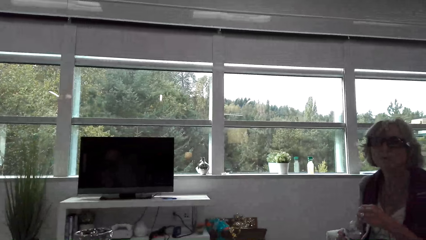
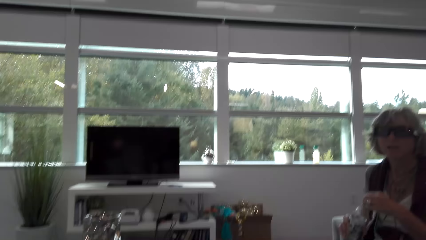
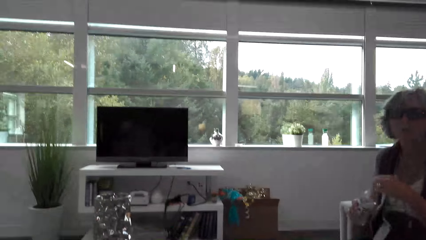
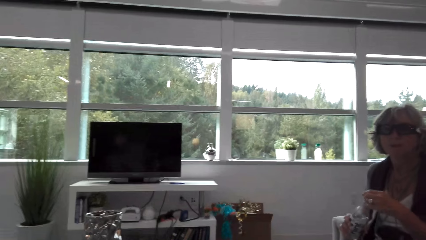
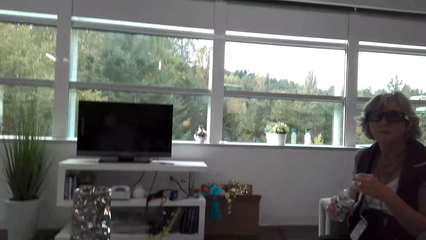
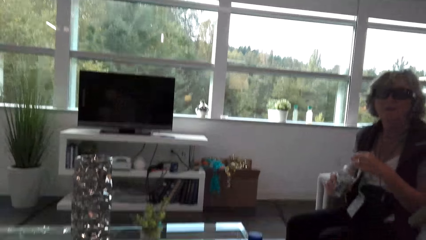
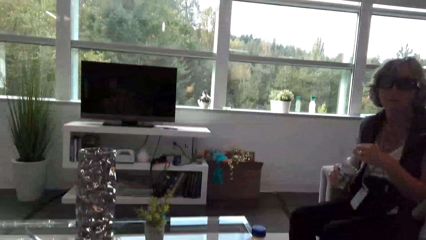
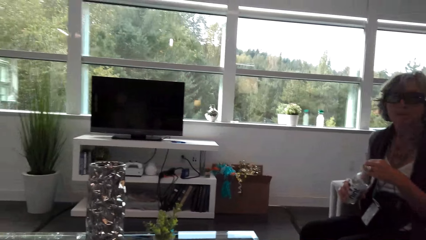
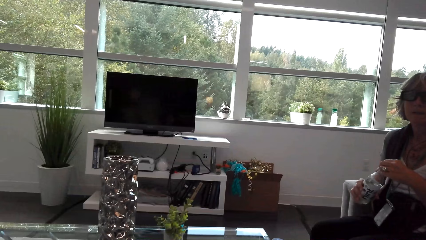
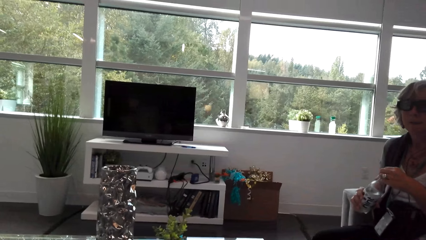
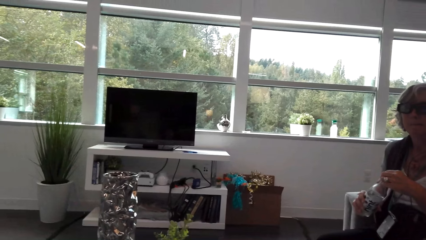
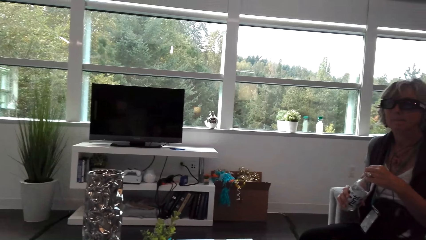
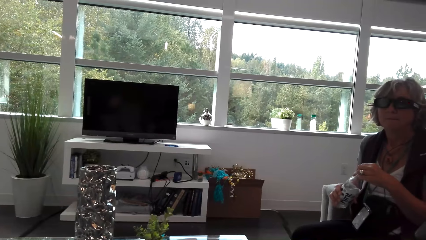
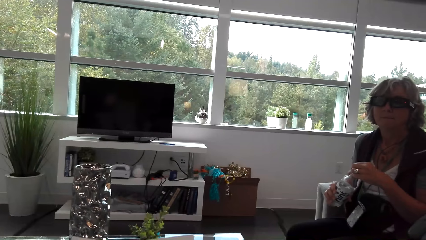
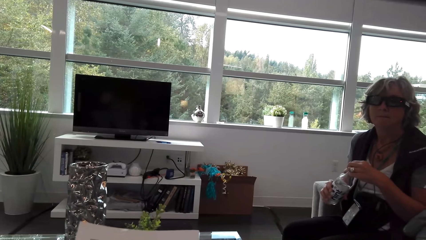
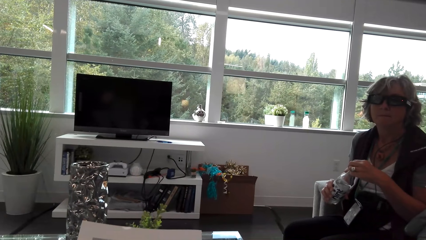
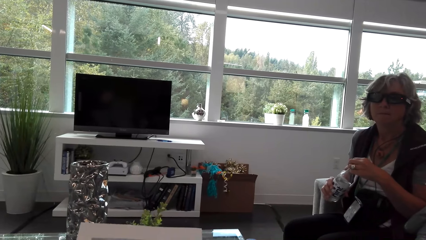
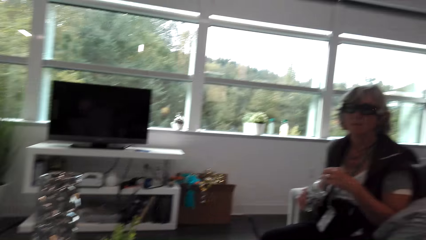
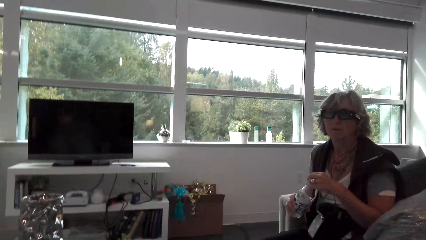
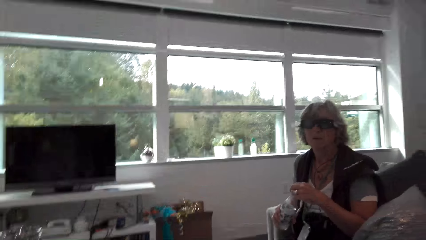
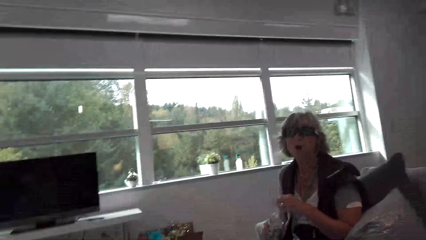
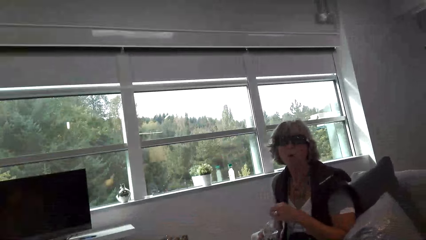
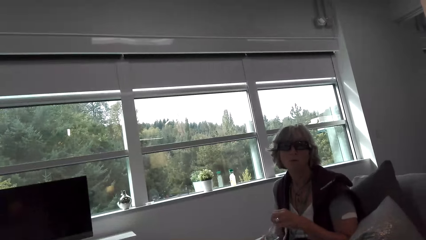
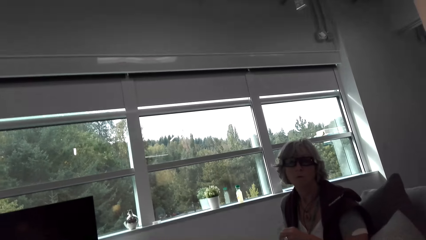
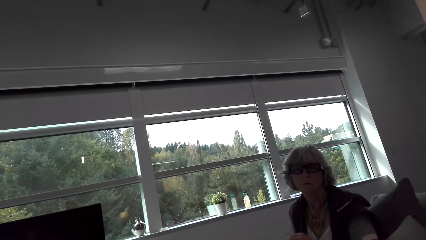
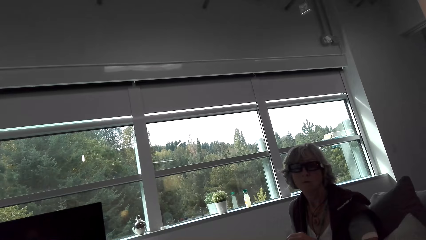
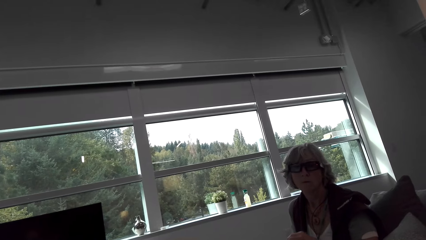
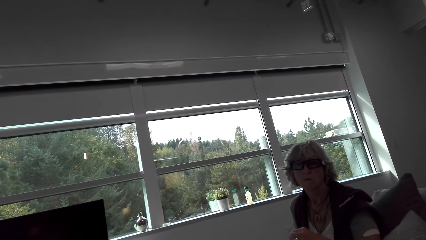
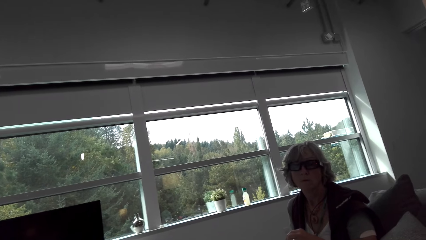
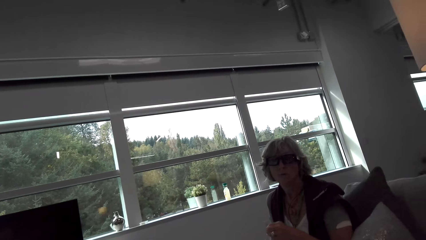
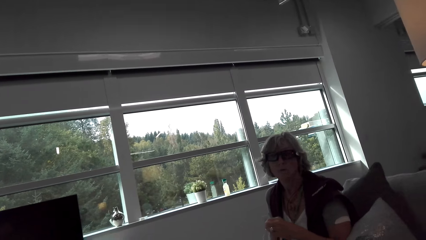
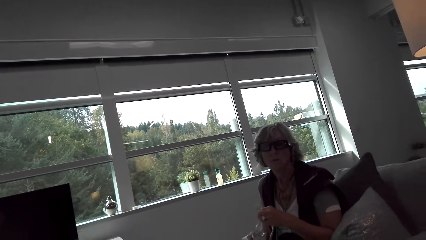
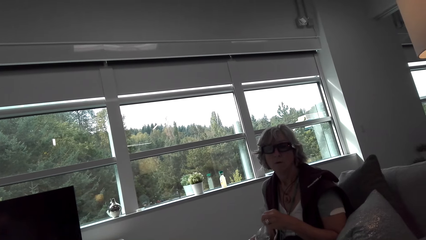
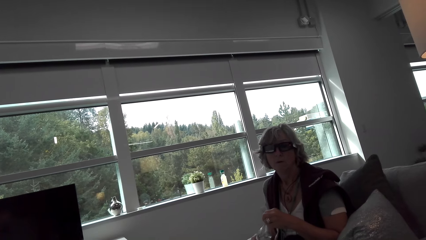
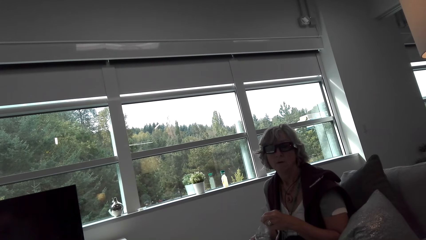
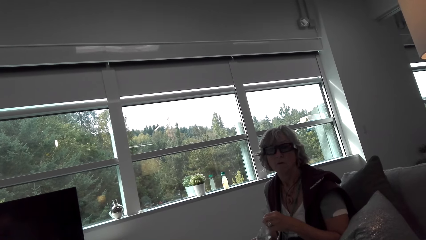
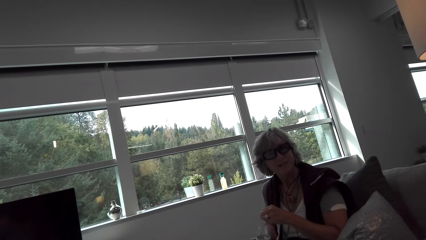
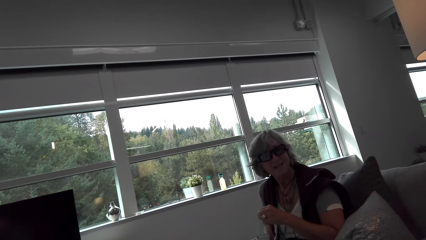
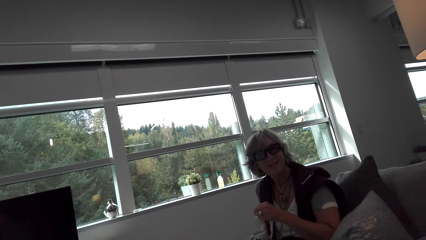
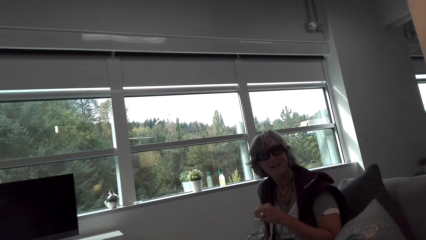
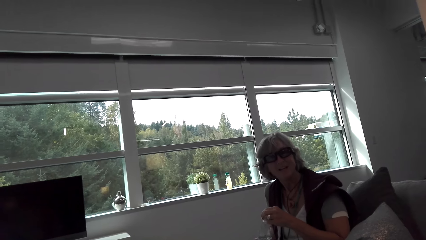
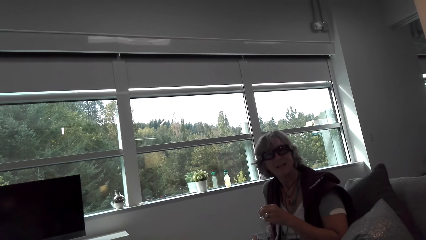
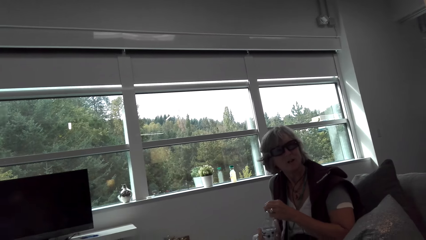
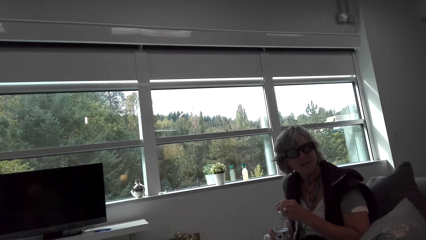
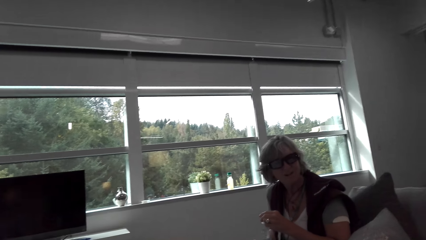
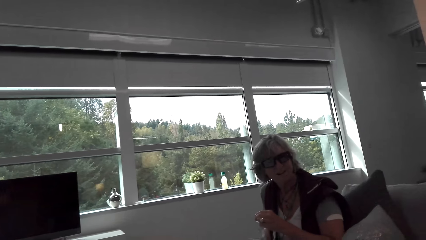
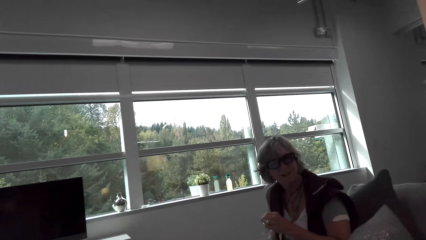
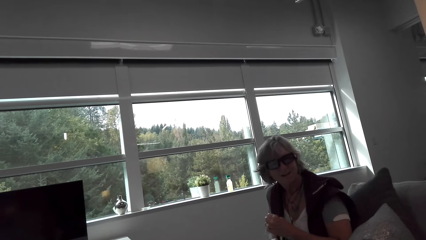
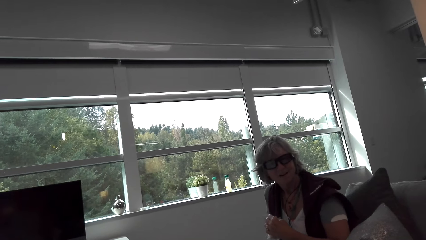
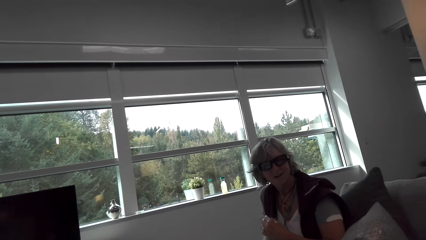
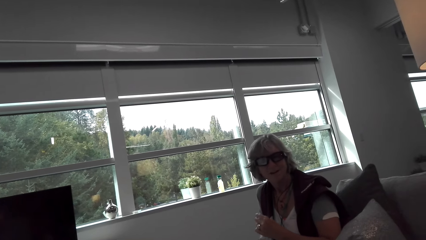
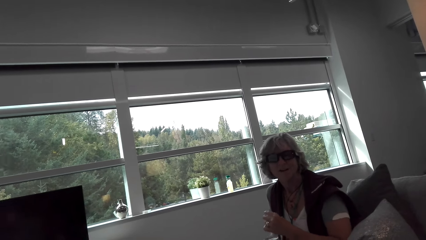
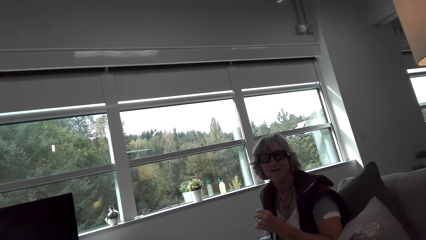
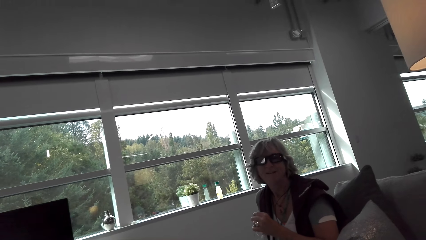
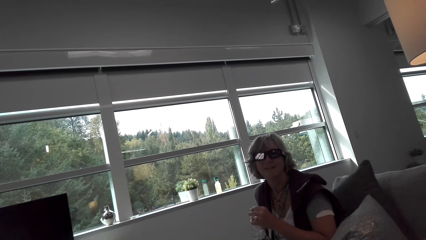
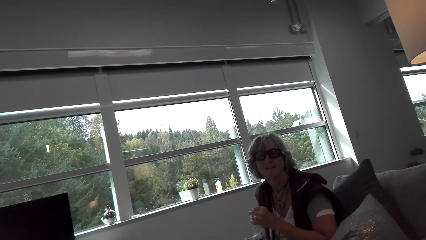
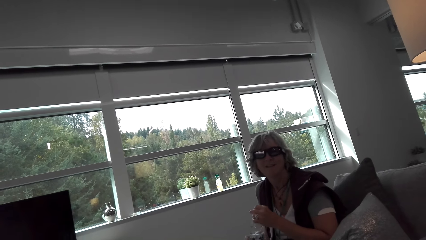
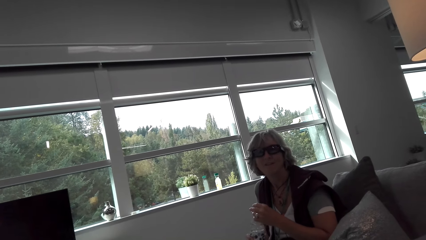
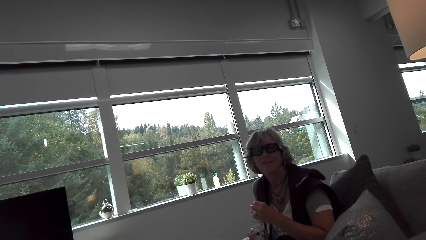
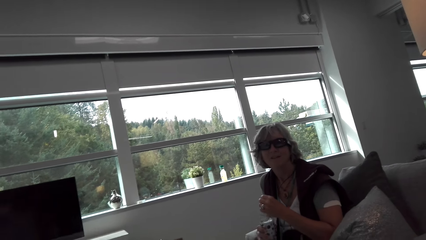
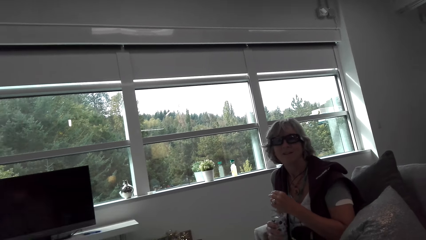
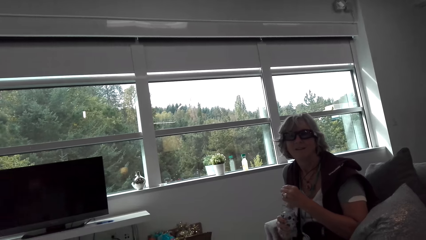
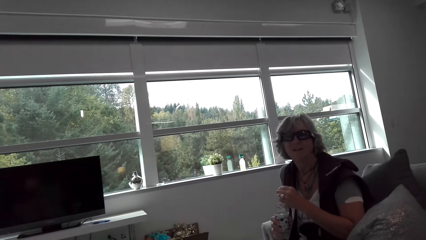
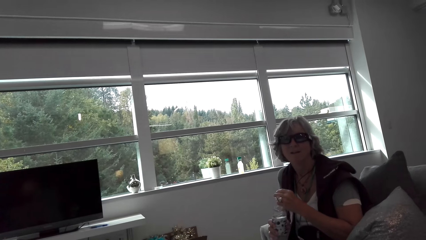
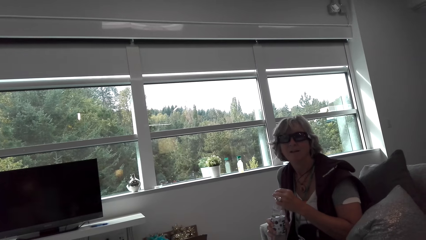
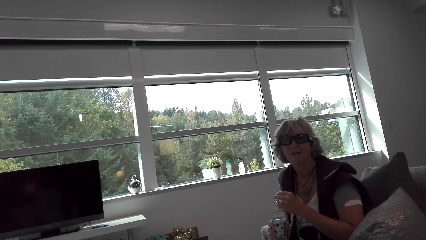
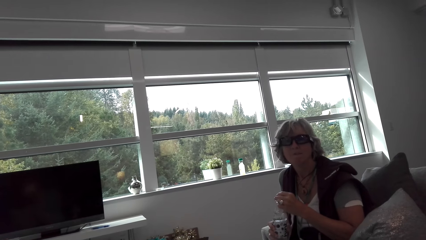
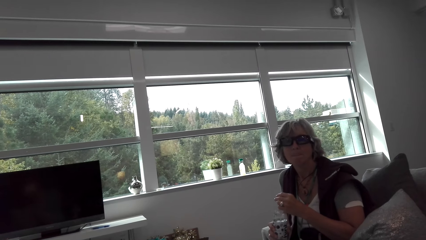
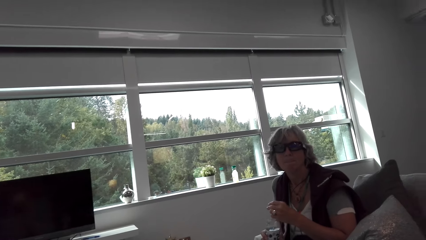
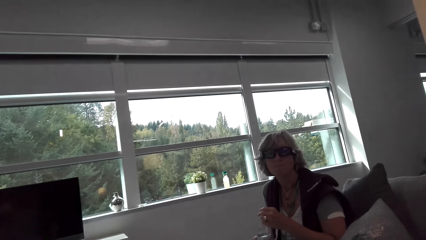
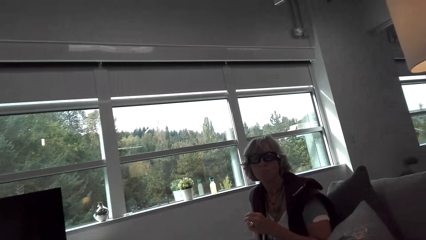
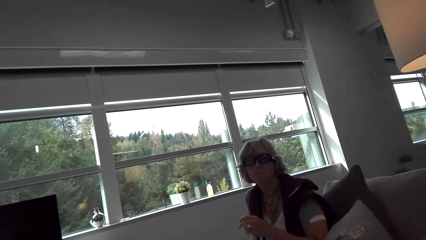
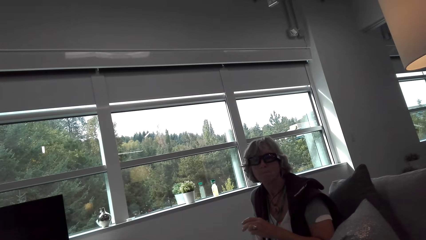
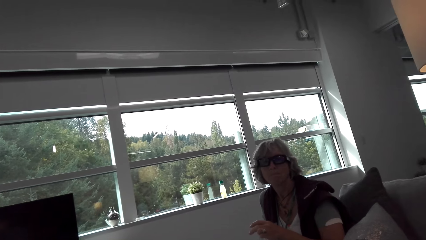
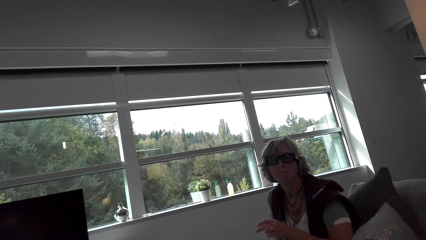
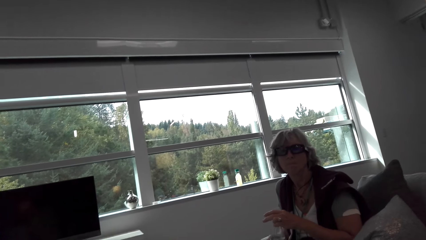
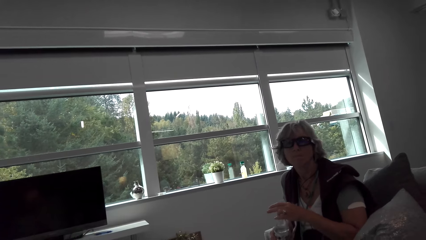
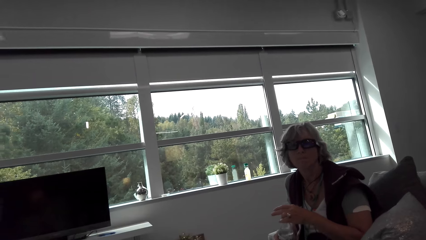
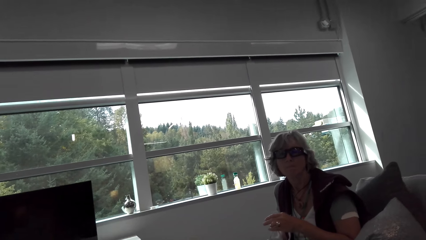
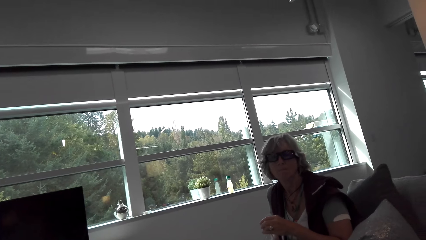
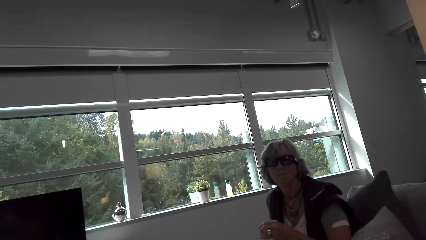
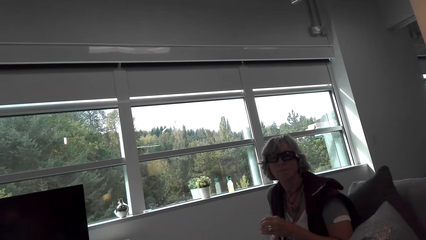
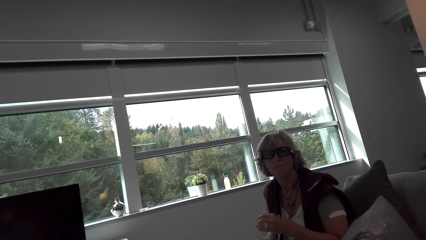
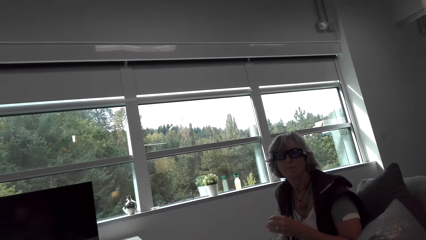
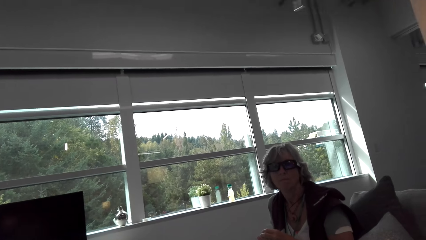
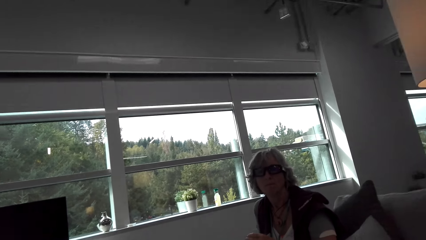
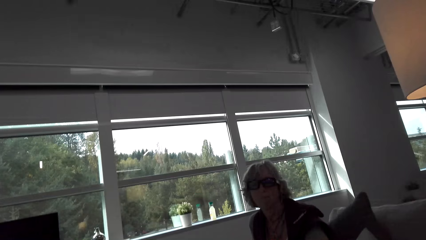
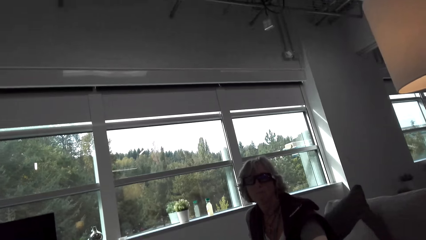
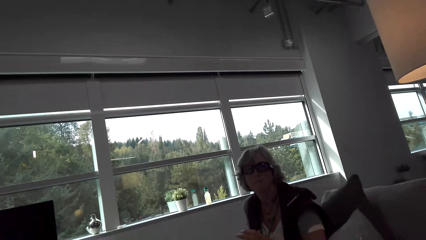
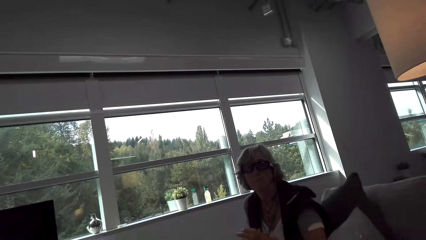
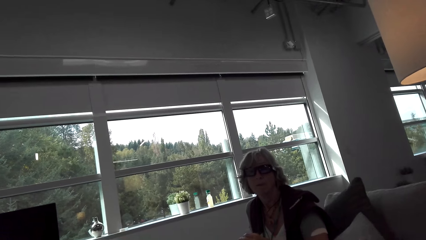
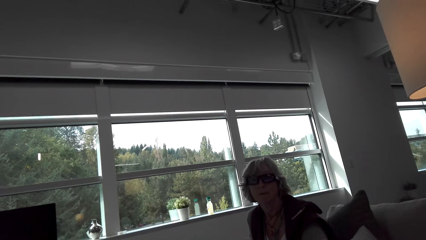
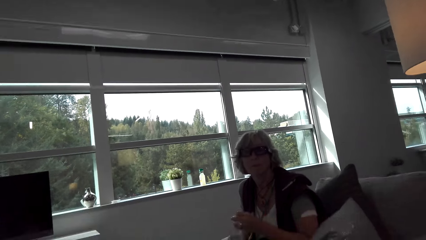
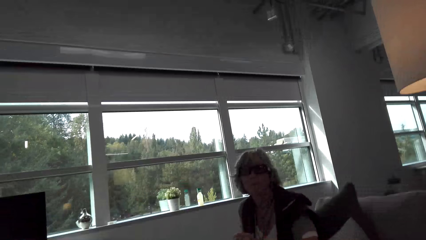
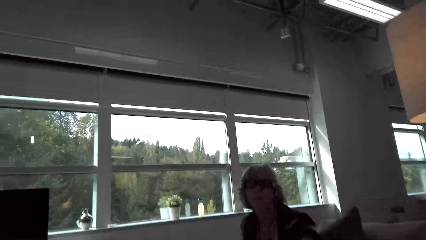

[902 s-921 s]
The camera wearer looks at the window. They talk with a lady. The lady holds the water bottle. The camera wearer looks around. The lady looks at the camera wearer. The camera wearer looks at the lady. The lady opens the water bottle lid. The camera wearer talks with the lady and looks around.
